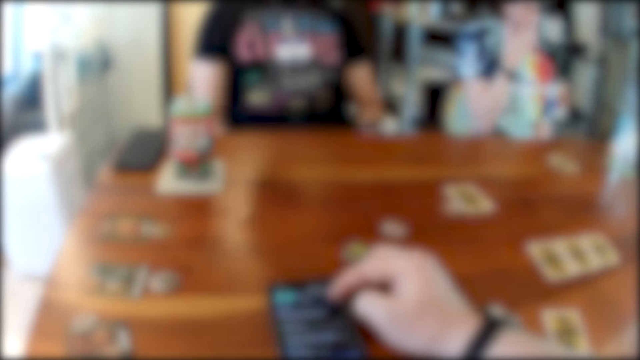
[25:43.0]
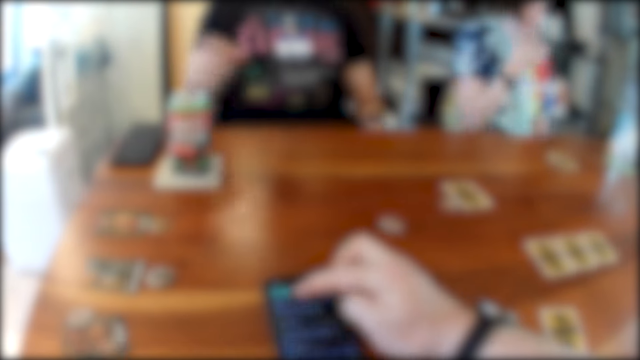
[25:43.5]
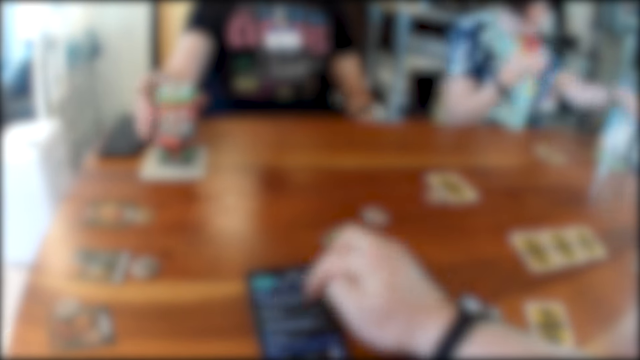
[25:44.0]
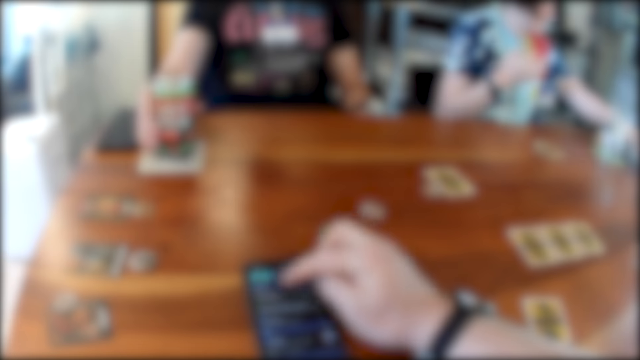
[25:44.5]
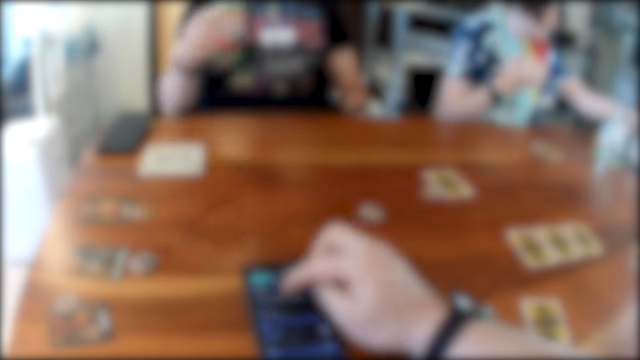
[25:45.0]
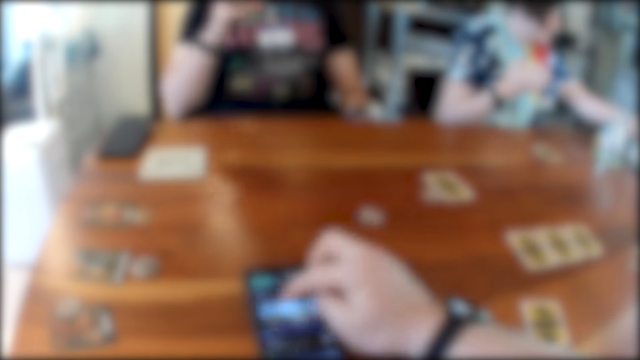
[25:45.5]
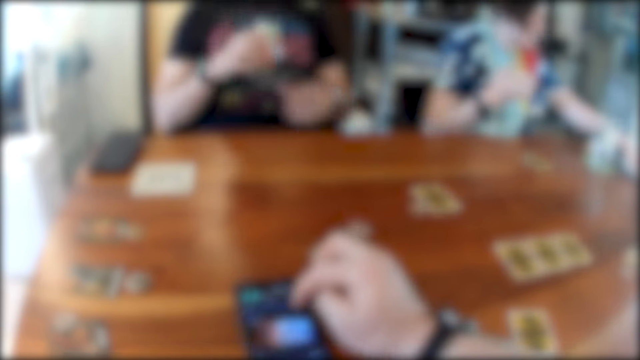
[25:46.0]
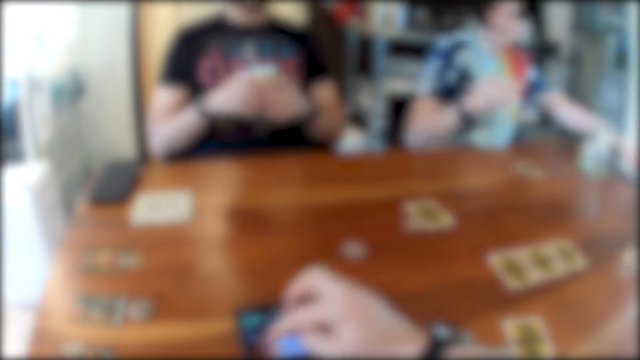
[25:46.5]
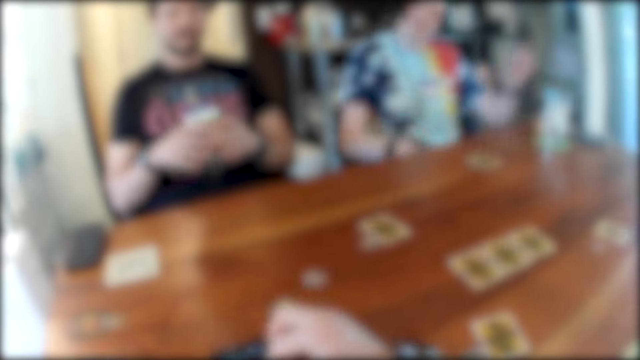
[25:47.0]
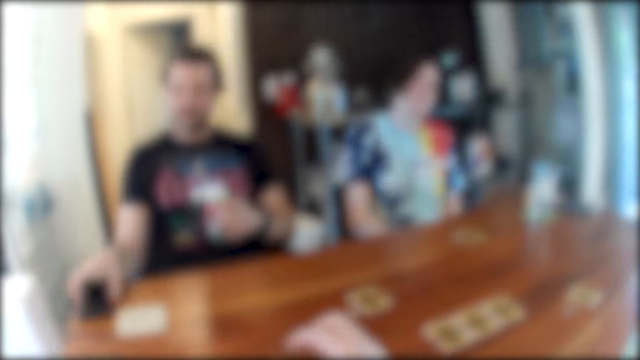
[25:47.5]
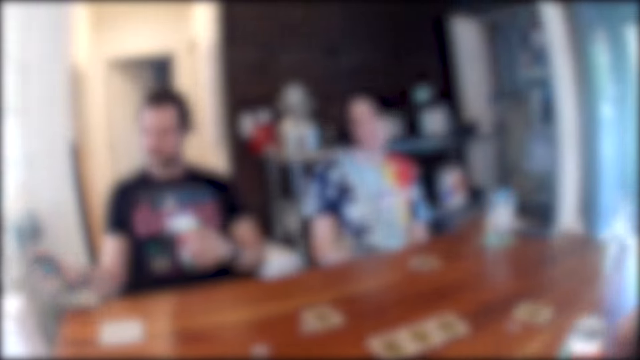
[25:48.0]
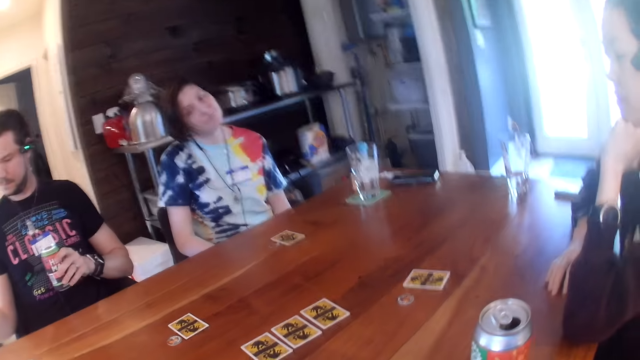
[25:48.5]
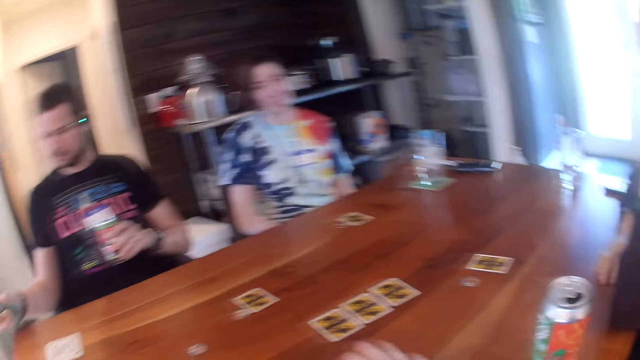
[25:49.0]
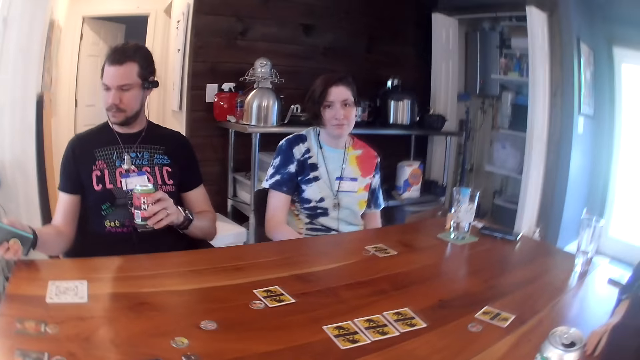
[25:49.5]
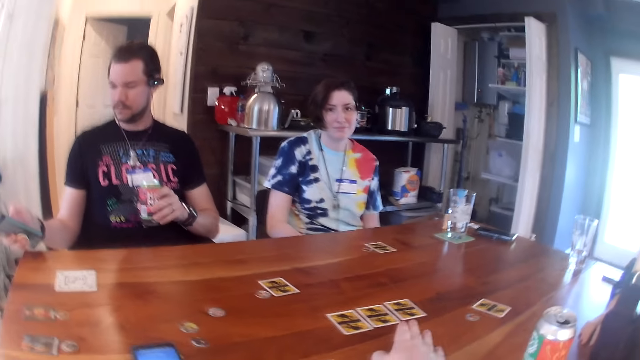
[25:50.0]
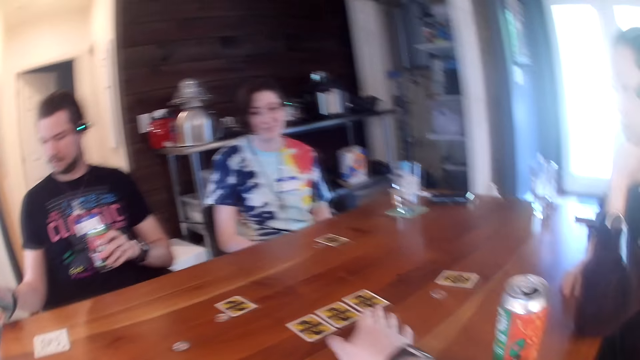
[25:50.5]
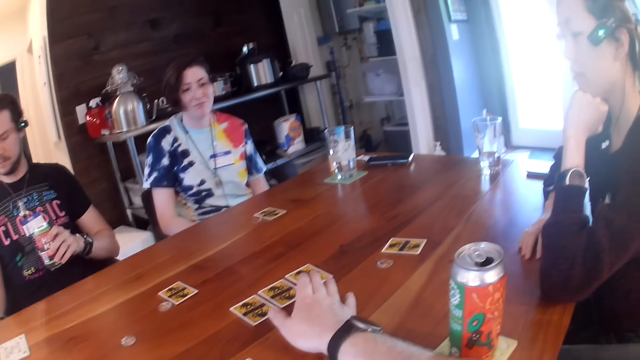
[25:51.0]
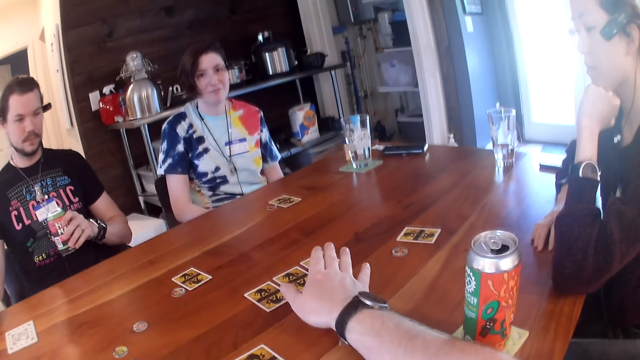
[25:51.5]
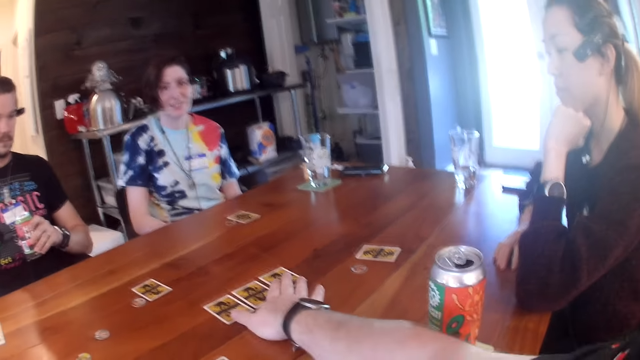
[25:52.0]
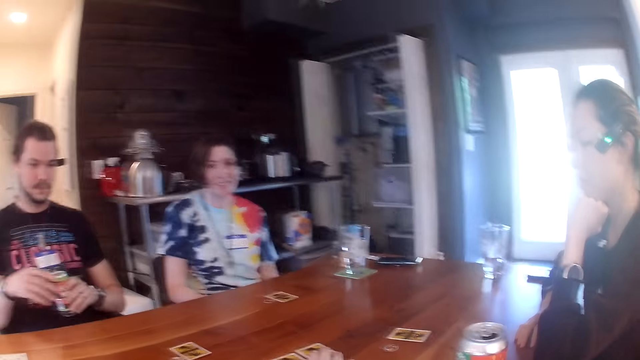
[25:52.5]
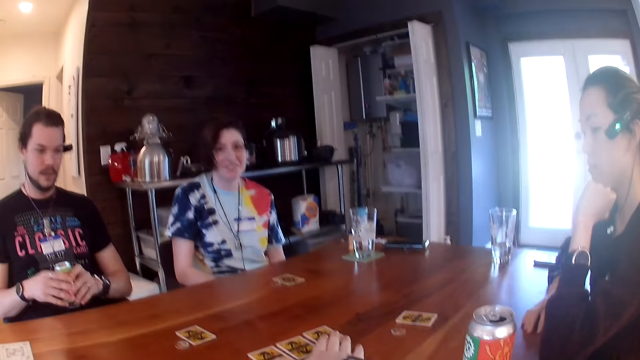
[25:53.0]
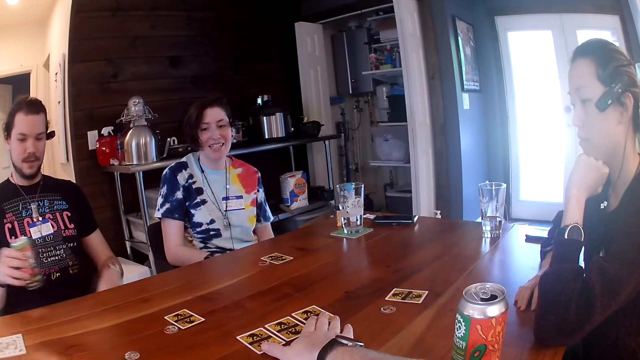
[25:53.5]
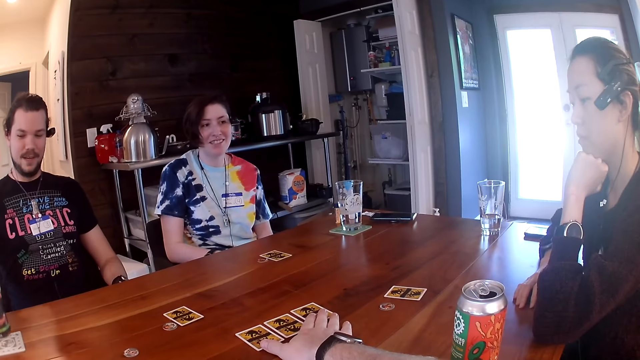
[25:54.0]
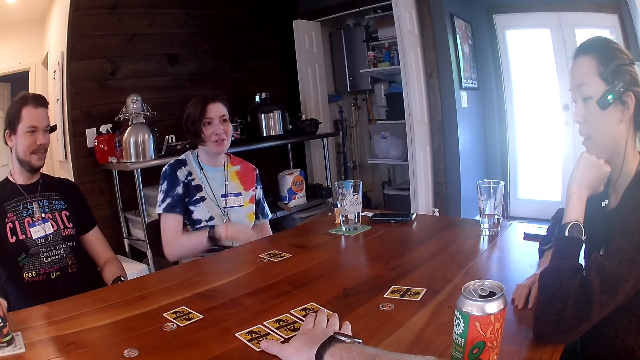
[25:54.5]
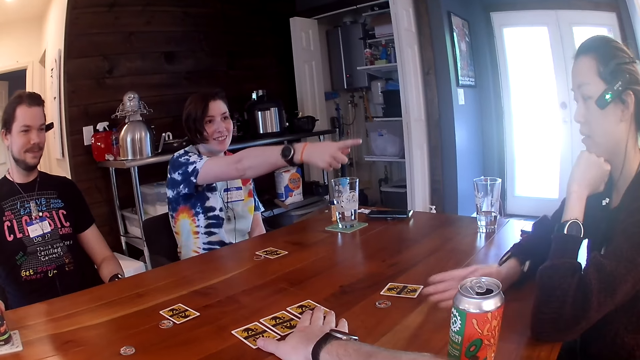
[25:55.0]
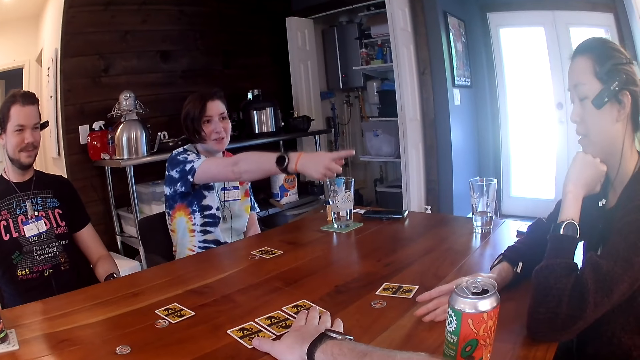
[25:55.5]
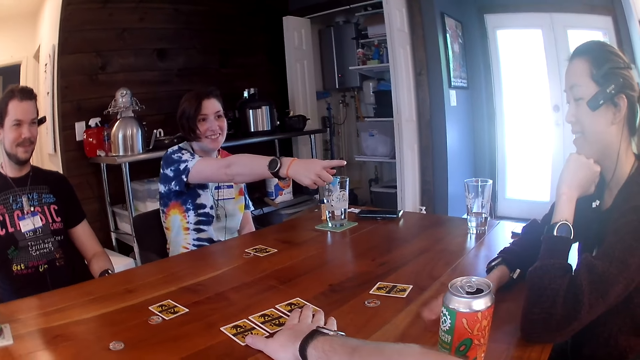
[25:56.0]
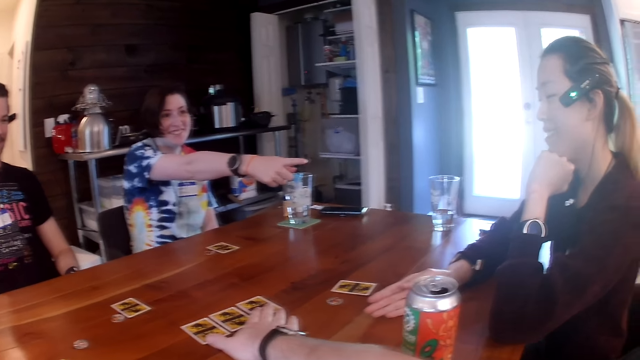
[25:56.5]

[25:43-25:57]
A man picks up a can on the table with his right hand. A woman operates a phone on the table with her left hand. Another man drinks beer from the can. The other man switches the can in his right hand to his left hand, and picks up a phone on the table with his right hand. The camera wearer touches the card on the table with his right hand. The other man switches the can in his left hand to his right hand.

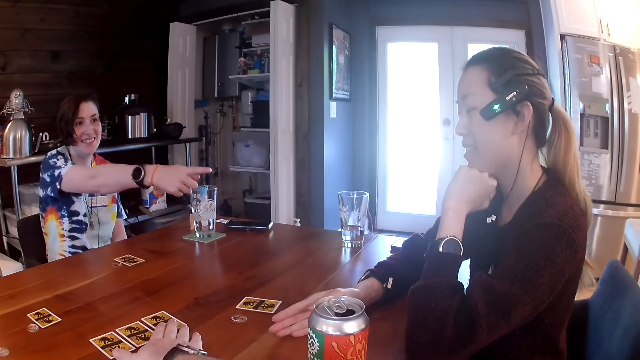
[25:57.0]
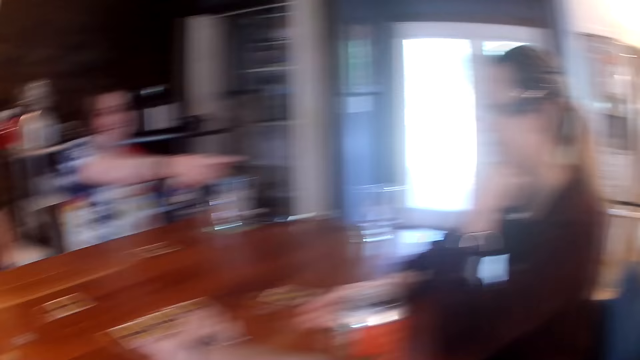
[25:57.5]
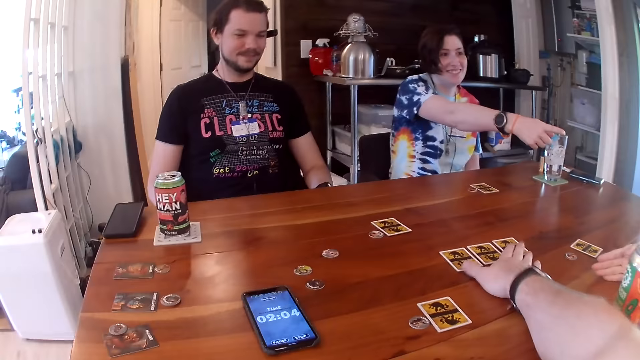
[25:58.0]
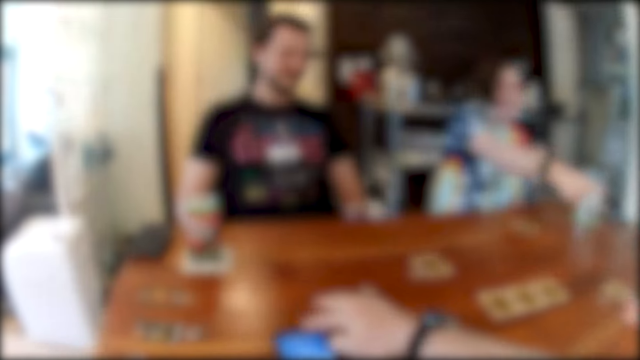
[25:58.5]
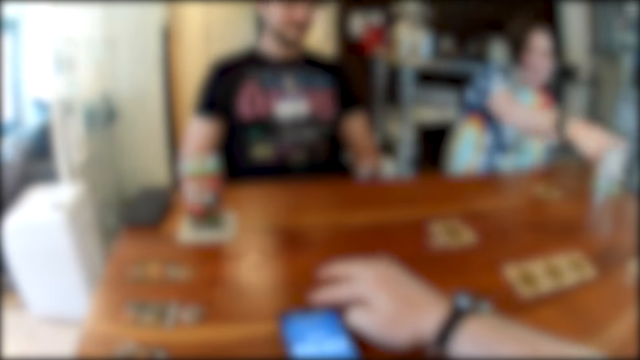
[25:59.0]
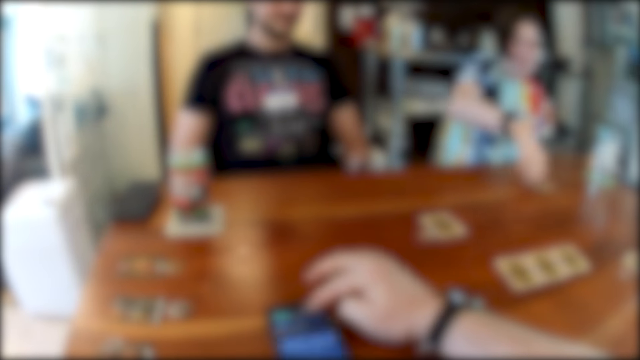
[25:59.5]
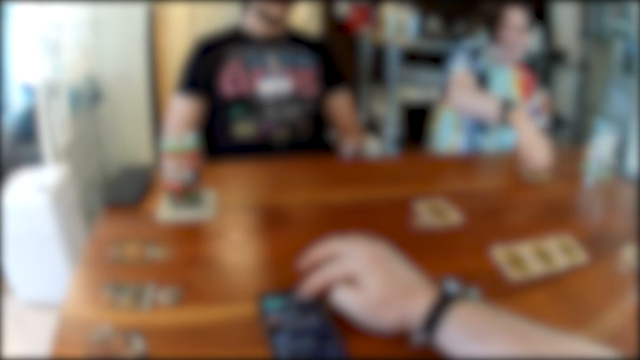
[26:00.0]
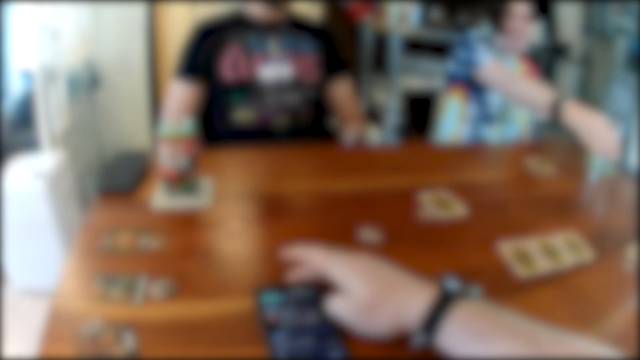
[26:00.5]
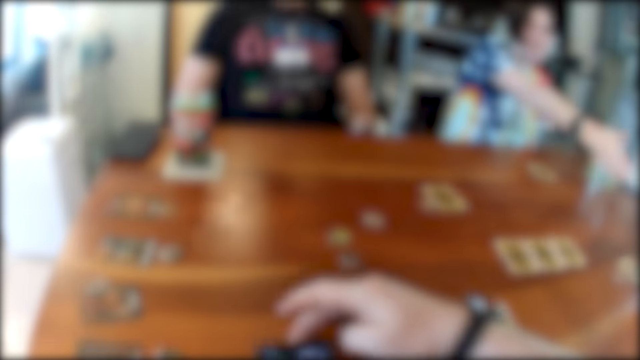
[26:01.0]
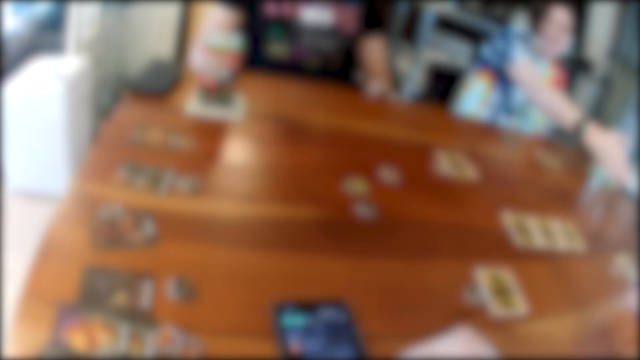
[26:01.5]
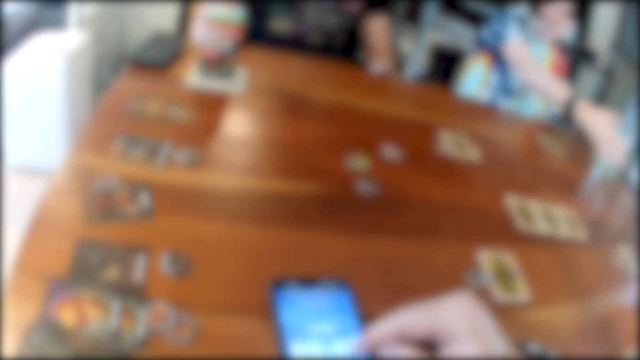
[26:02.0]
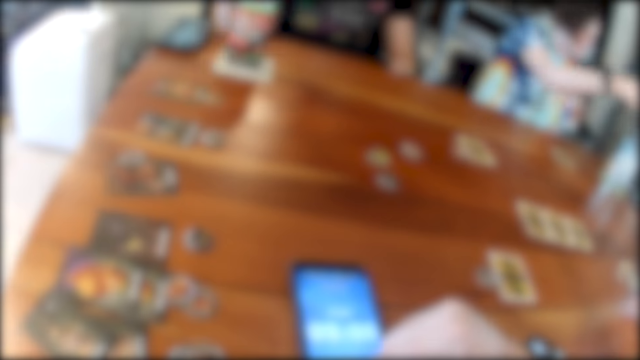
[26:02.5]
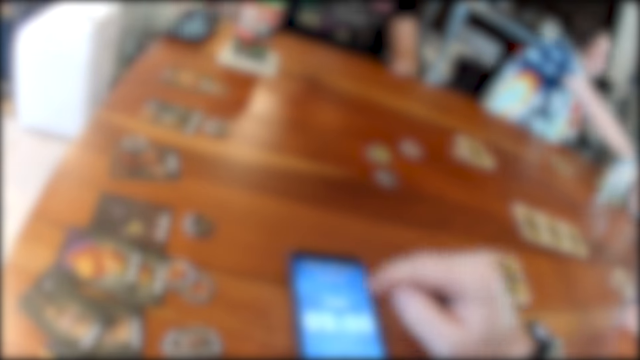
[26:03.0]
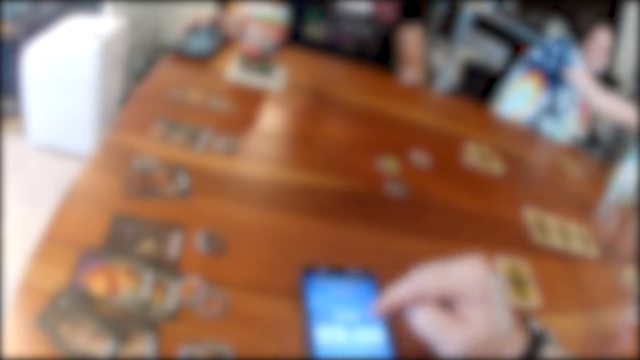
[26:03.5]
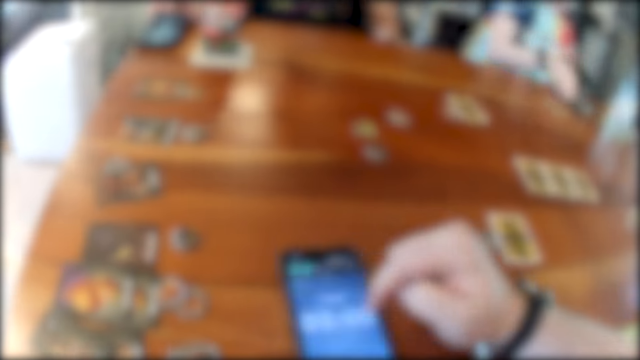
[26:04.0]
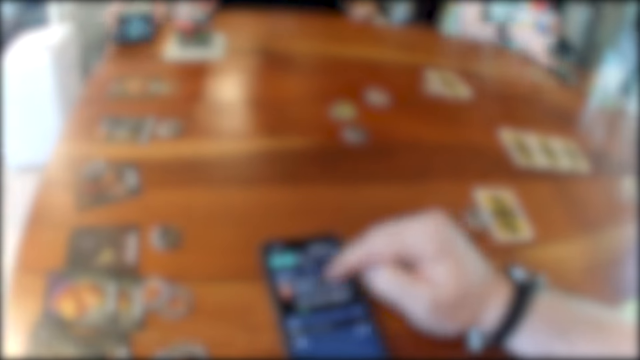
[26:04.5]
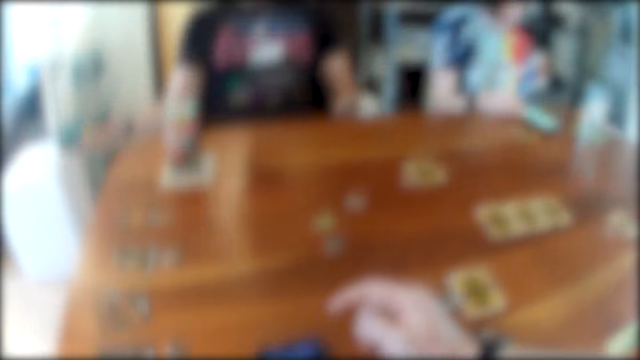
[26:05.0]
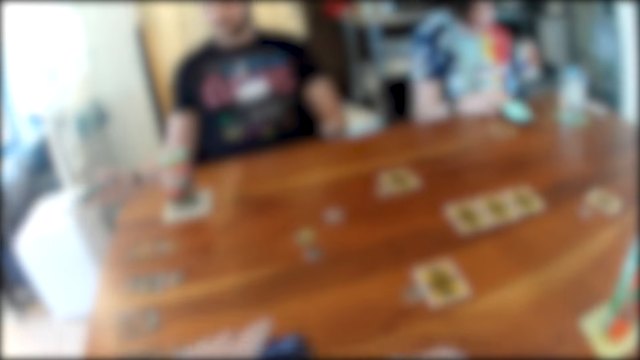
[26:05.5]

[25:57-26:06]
The camera wearer operates the phone on the table with his right hand. He moves the phone on the table with his right hand. He operates his phone on the table with his right hand. The woman moves the phone on the table with her right hand. The man picks up the phone on the table with his right hand.
